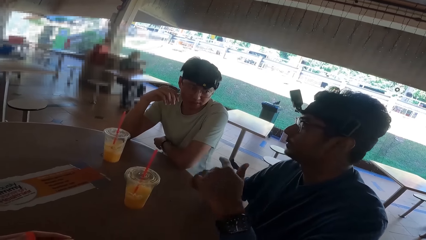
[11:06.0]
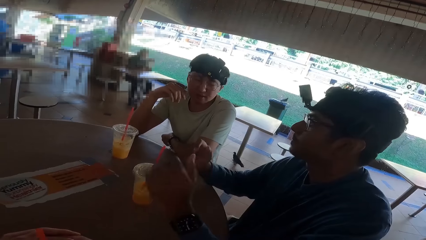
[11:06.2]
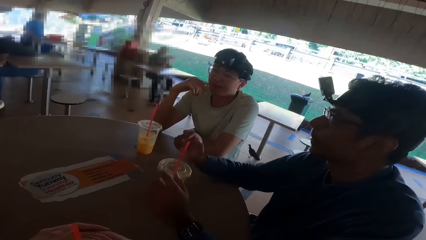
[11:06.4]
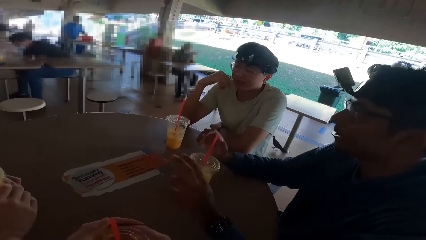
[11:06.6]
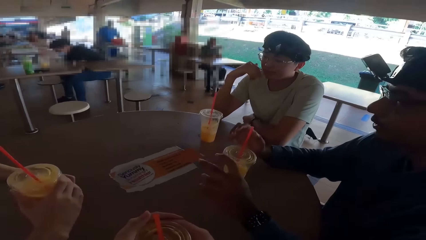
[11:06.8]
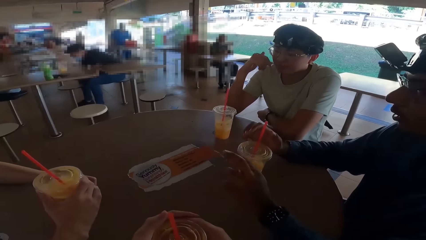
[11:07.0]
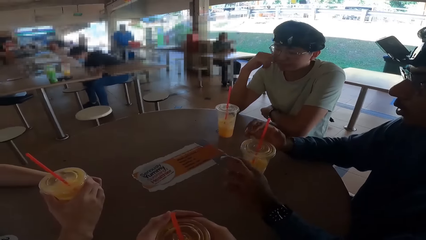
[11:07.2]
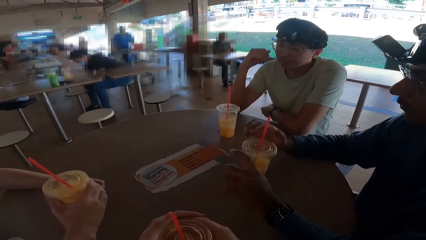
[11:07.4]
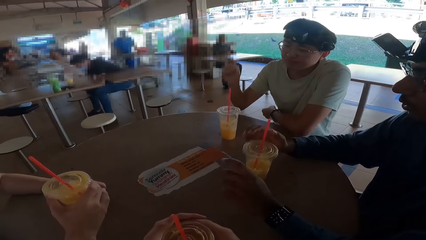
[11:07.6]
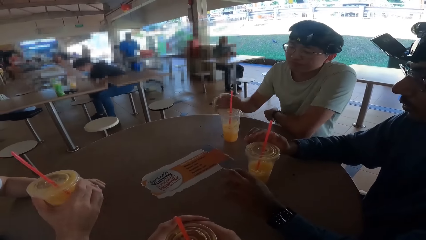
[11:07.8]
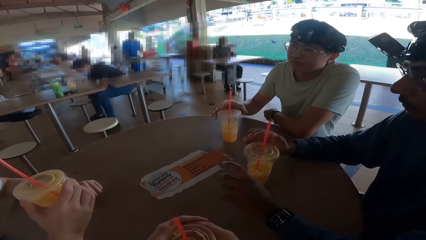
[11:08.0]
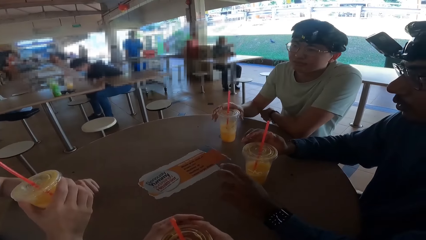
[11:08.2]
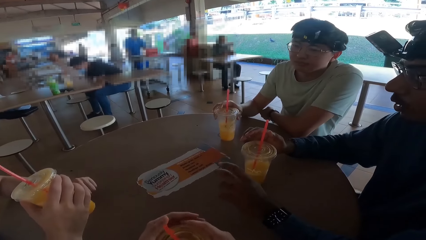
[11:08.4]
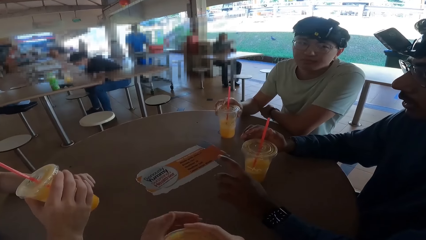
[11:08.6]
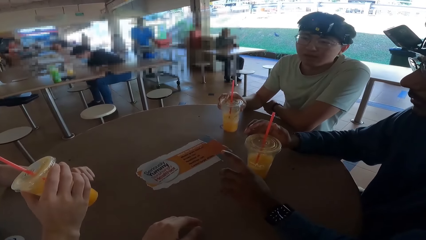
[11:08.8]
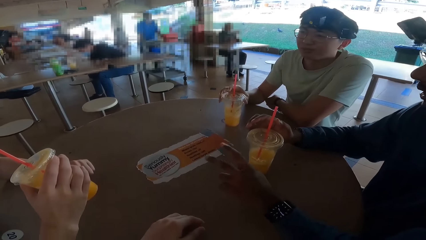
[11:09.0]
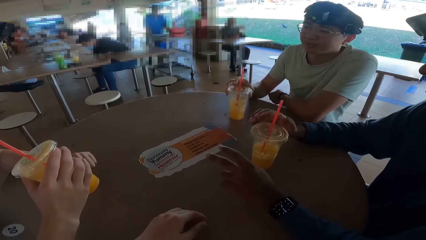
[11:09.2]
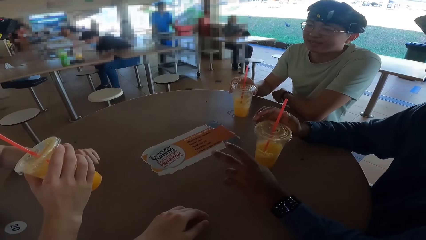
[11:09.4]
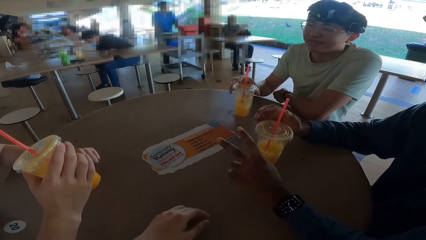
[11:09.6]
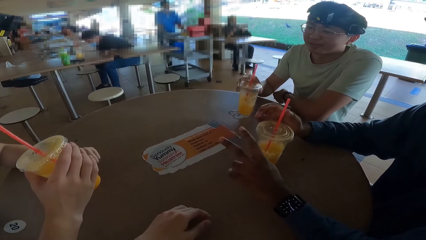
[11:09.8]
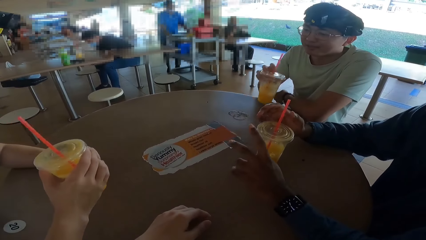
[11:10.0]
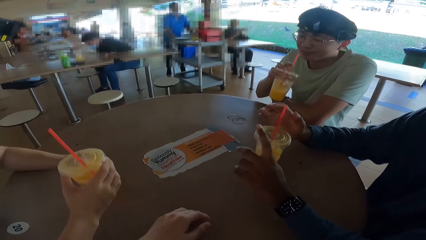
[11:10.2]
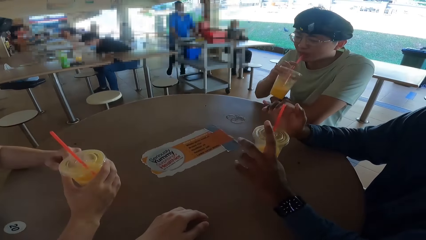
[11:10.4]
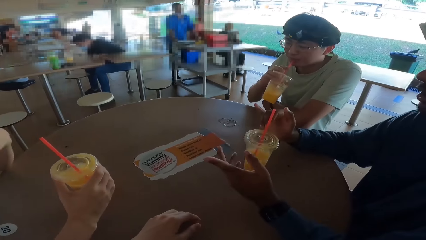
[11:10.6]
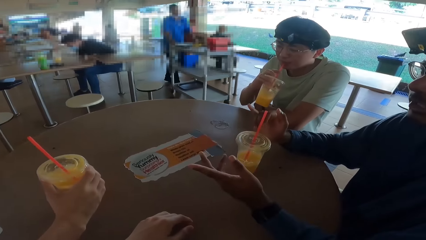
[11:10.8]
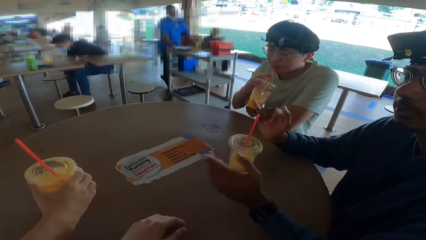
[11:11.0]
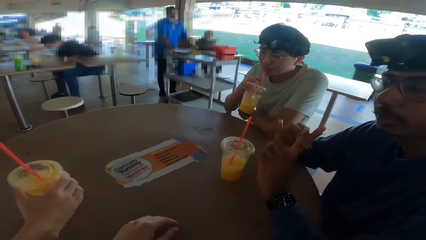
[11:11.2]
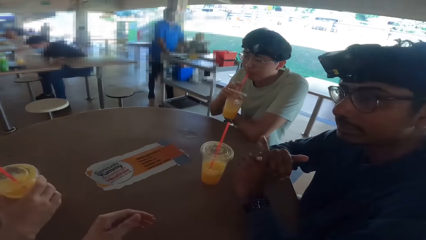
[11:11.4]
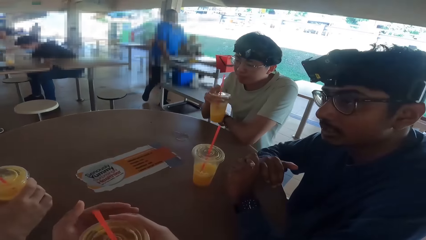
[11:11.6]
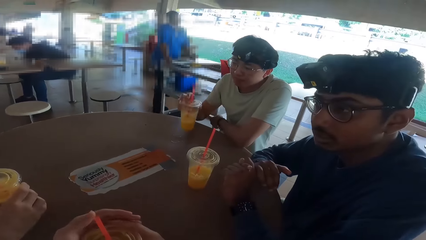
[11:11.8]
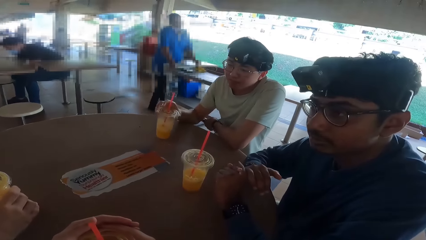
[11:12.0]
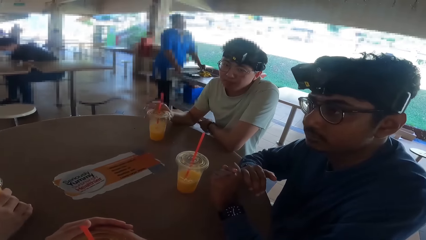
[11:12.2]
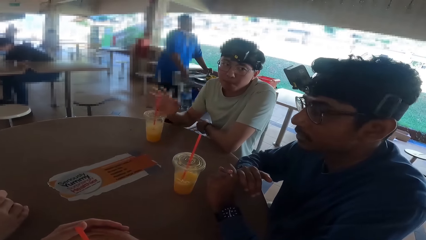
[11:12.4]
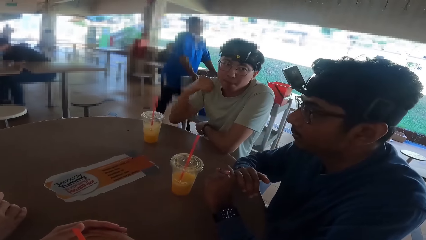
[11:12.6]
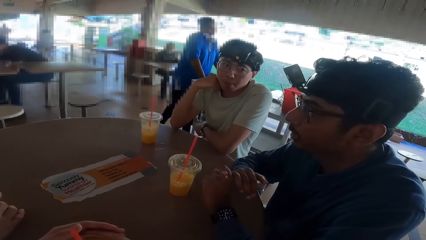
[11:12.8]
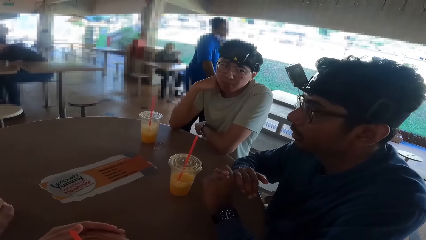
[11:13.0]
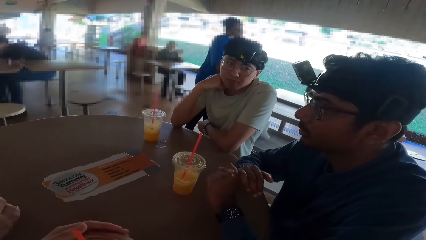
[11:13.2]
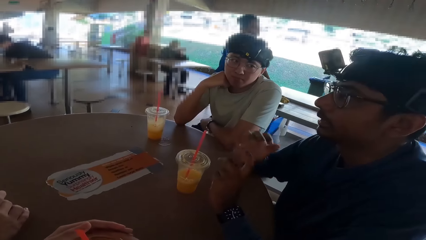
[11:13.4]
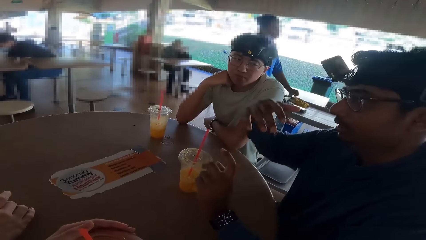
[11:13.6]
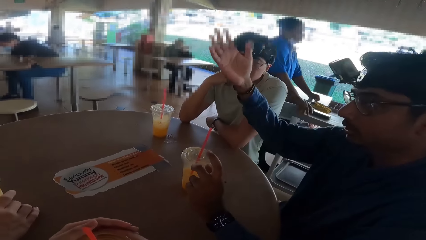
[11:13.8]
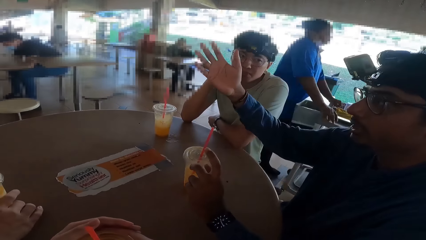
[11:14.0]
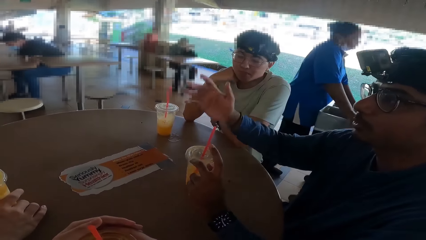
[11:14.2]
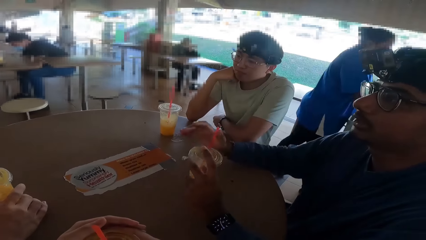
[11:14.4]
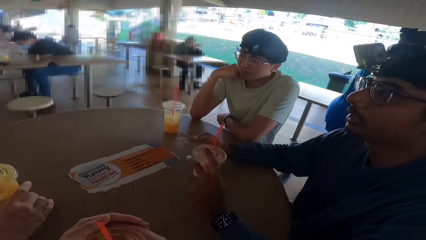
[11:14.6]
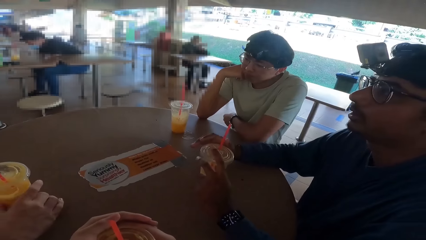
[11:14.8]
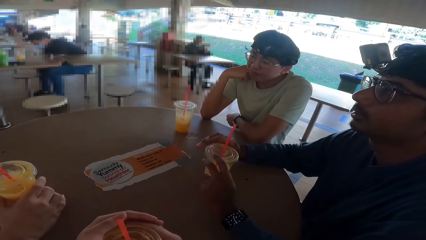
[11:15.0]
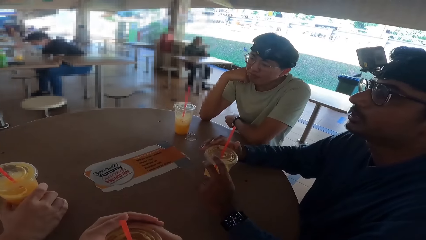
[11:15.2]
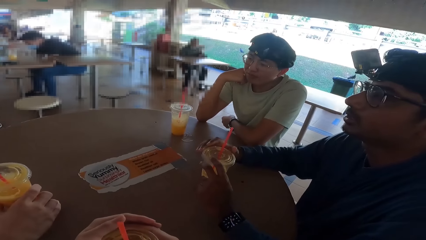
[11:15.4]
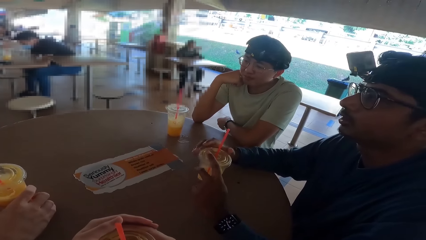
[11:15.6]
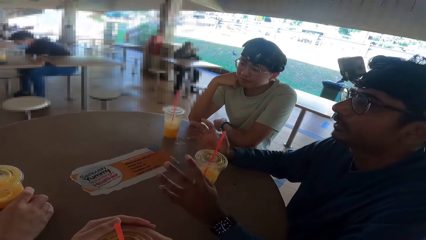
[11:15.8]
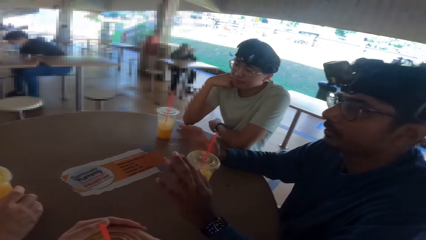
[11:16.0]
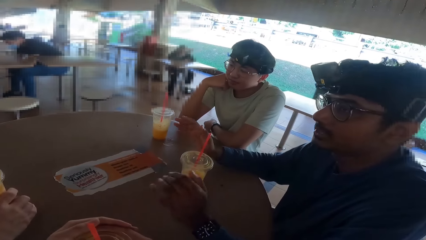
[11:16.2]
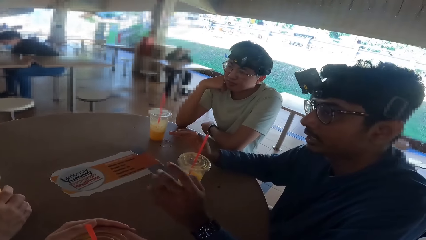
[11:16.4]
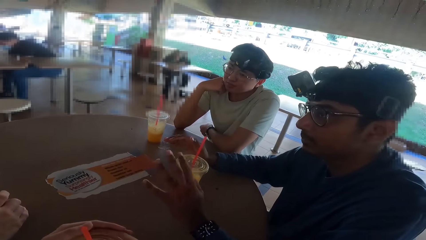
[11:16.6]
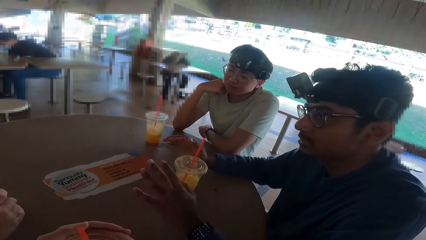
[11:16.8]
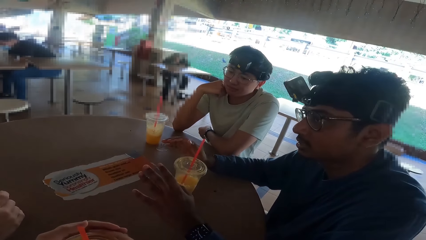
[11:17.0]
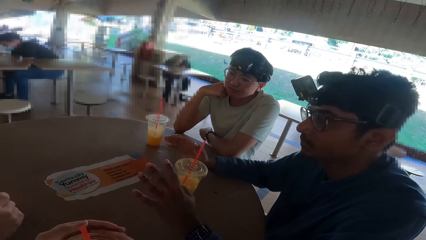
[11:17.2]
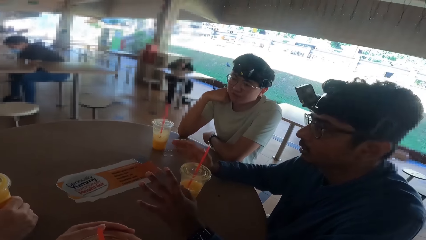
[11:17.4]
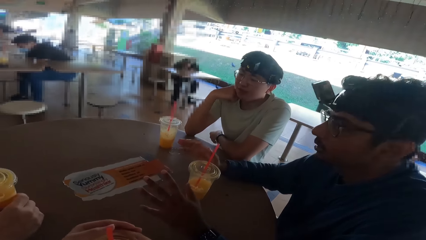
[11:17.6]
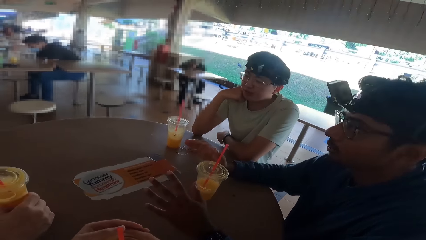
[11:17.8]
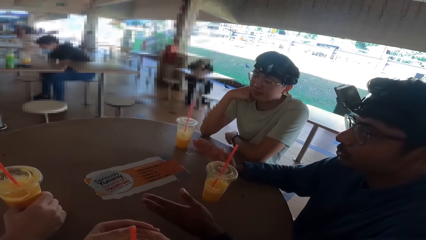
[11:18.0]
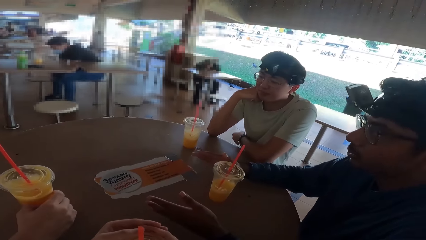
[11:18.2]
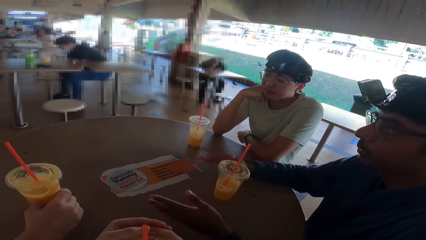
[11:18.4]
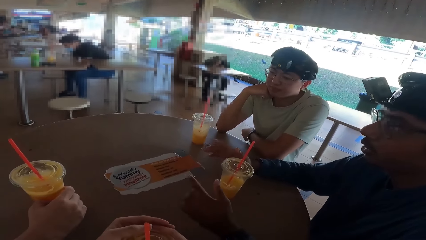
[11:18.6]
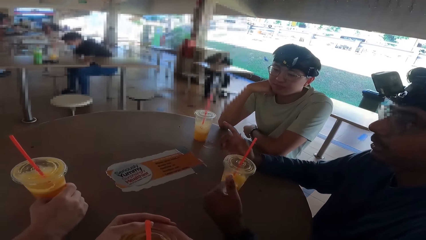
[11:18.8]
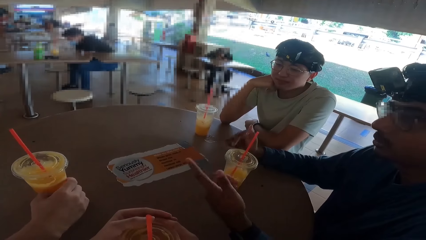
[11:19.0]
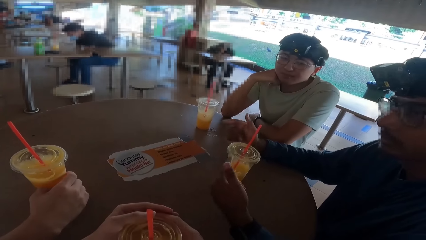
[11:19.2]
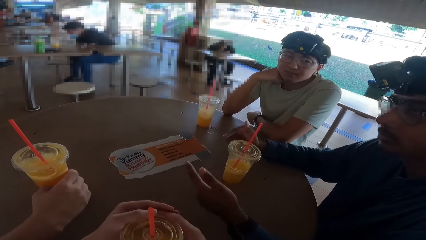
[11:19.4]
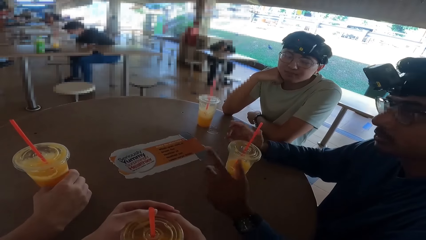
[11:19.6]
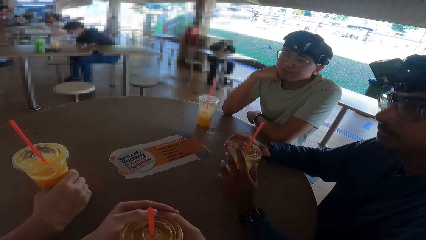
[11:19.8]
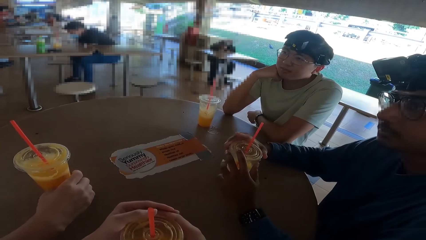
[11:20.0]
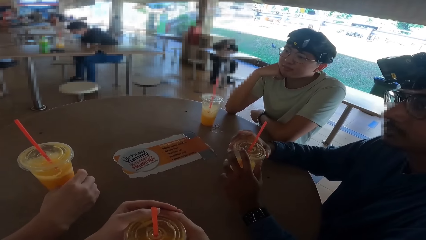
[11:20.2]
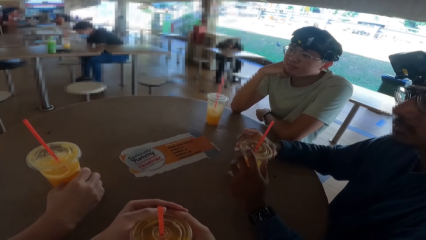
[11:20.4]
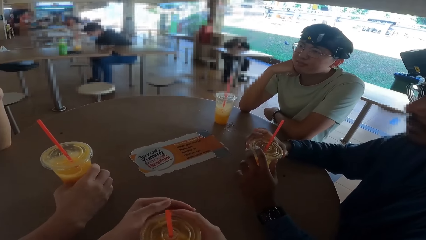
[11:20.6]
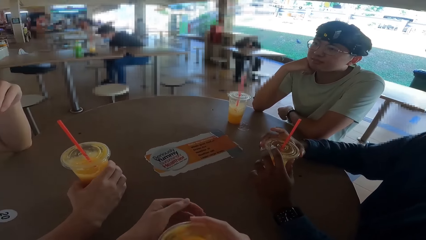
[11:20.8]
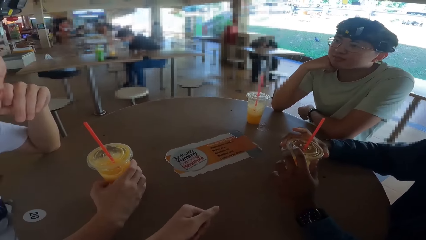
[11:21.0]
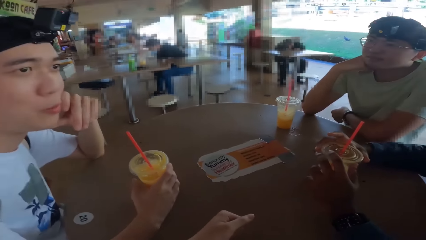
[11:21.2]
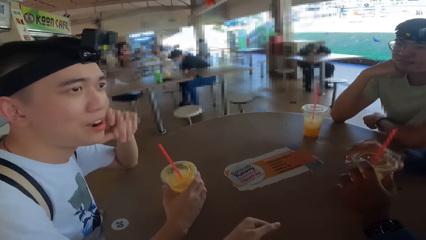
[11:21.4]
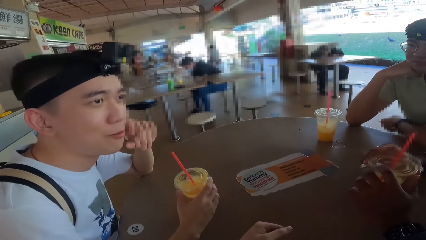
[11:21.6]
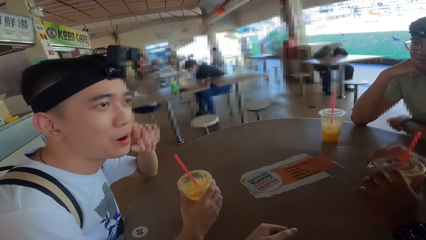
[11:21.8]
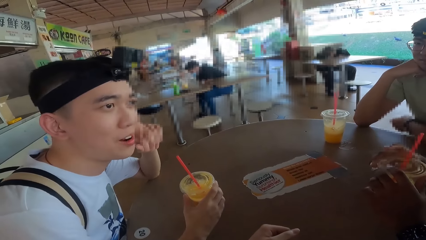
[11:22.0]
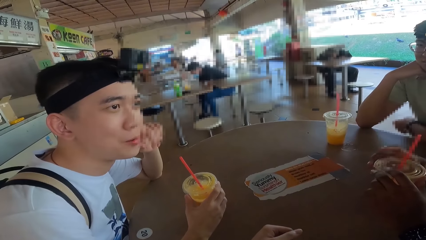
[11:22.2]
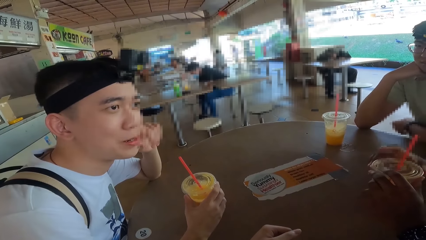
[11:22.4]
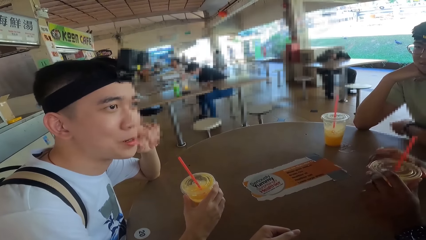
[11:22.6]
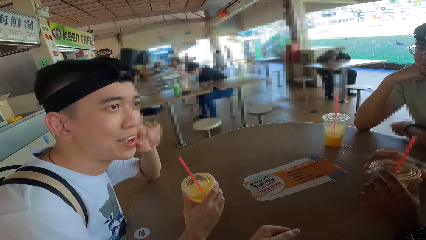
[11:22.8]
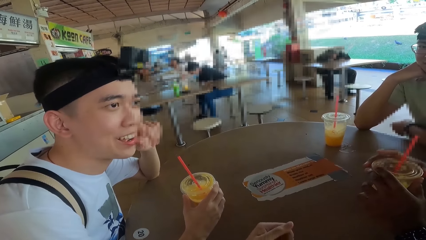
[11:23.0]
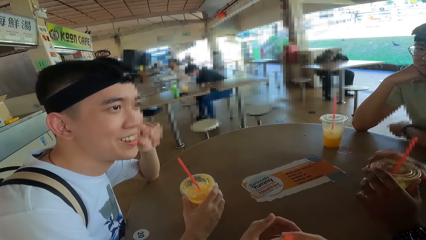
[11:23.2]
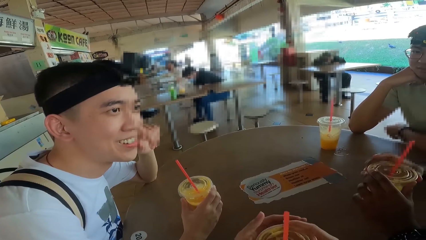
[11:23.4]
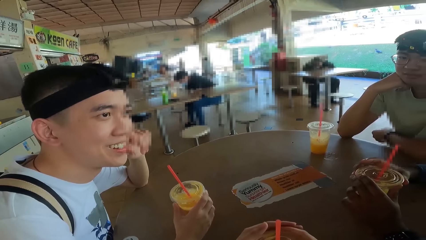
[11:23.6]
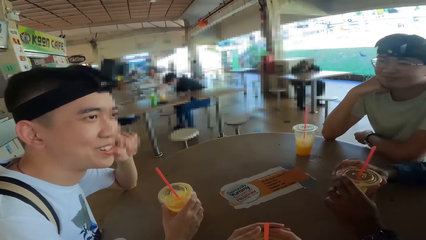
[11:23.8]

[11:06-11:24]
A man picks up a drink. Another man pushes the table. Another person takes a drink. Another man drinks the drink. Another man raises his hand. He talks. The first man talks.
